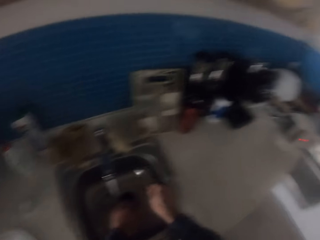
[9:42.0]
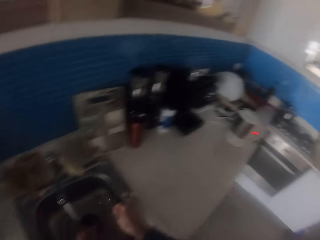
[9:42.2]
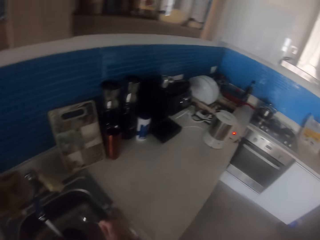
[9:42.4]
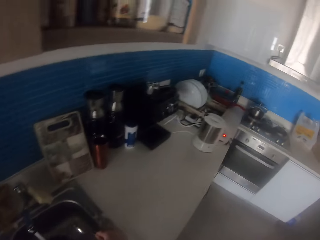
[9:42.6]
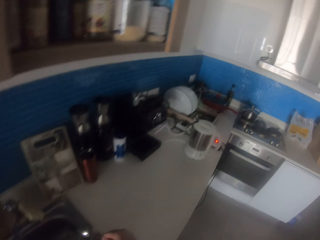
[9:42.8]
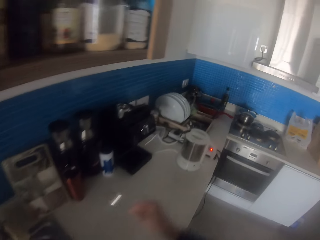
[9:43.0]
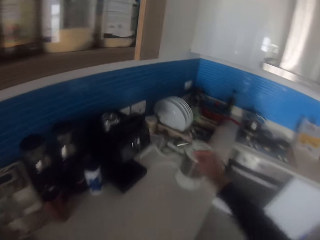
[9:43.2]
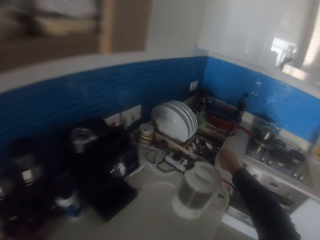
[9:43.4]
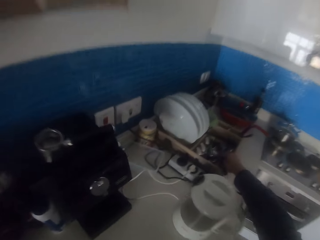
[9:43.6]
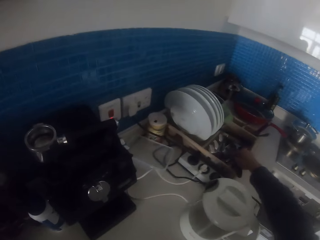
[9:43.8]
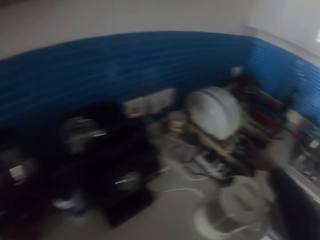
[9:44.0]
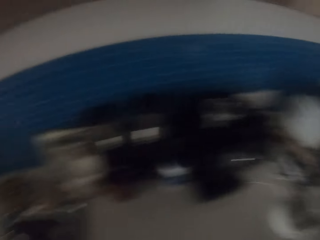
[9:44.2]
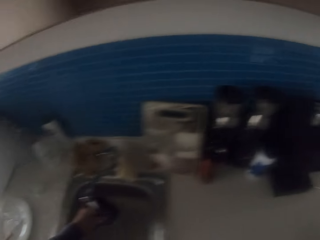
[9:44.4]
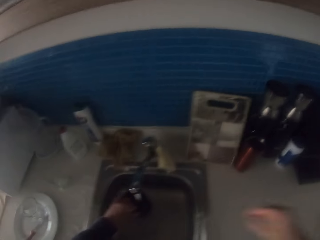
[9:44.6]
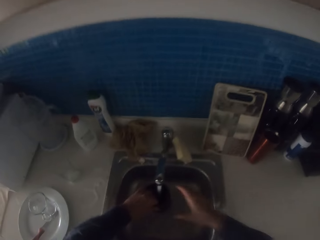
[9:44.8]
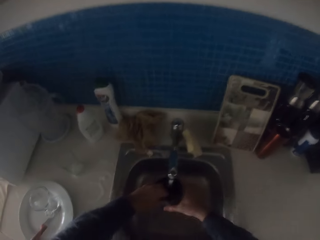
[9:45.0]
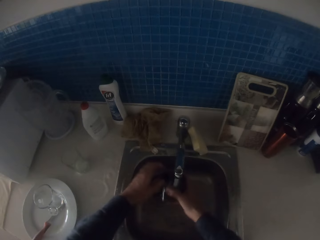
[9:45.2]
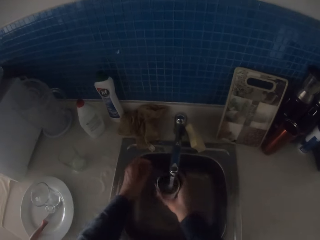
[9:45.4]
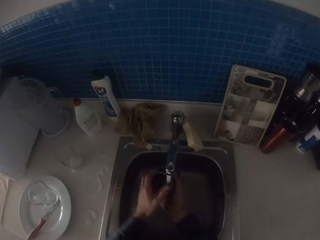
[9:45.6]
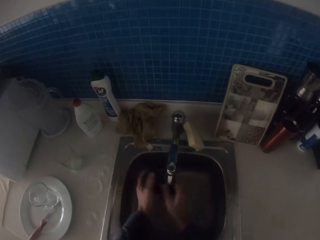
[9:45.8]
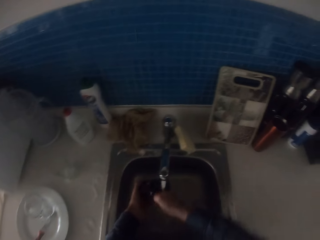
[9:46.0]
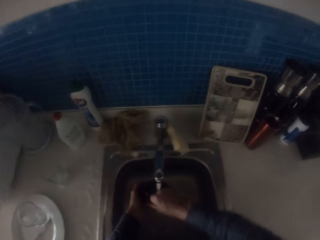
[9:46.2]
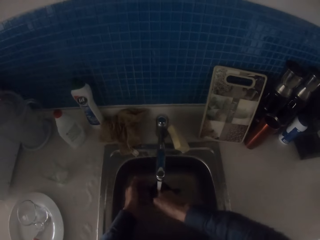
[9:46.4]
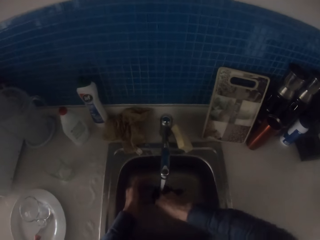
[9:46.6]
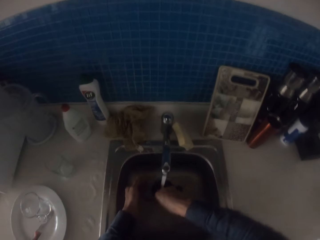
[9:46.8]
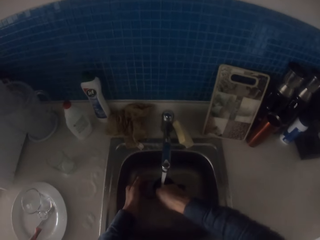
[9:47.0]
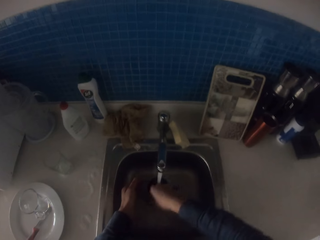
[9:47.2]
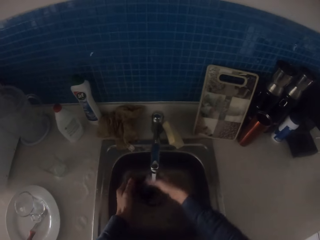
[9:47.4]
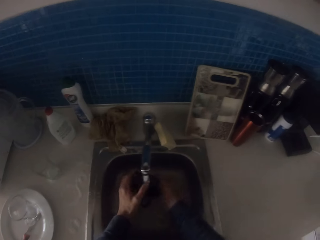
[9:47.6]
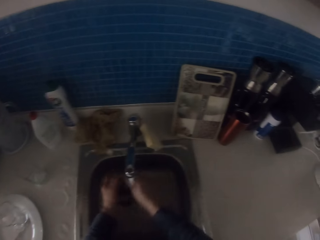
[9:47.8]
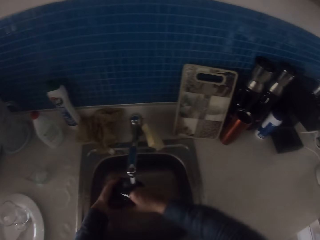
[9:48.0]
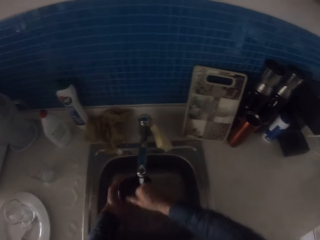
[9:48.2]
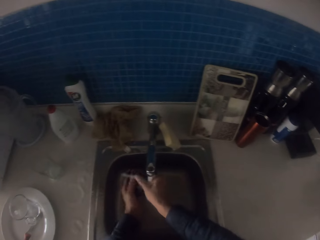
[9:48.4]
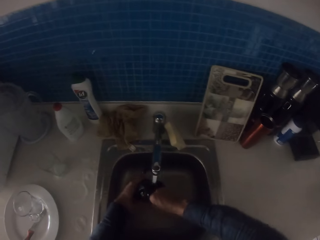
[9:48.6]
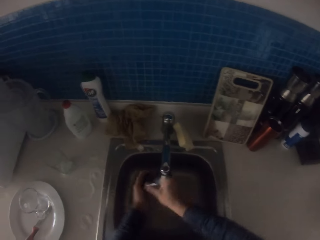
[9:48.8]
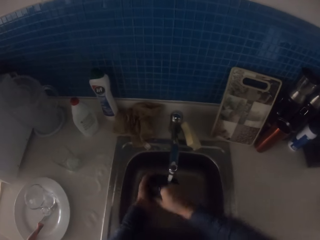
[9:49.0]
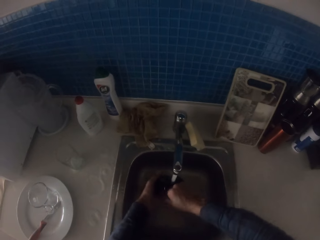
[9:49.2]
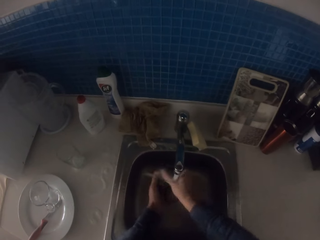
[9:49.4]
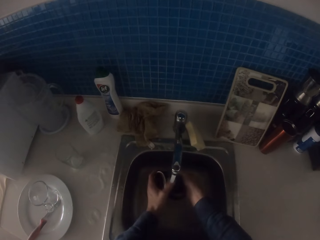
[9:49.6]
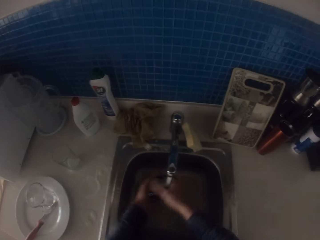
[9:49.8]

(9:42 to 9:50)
The camera wearer puts the spoon on the utensils holder. They rinse the cup with running water from the tap.

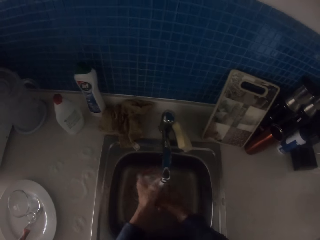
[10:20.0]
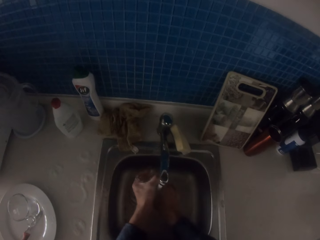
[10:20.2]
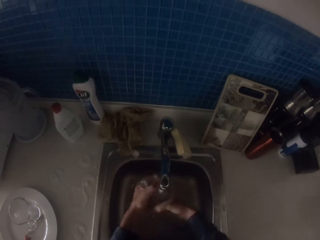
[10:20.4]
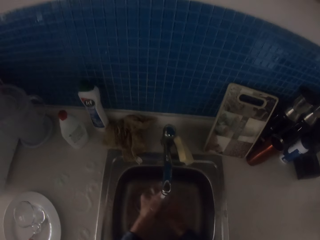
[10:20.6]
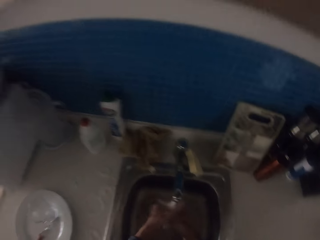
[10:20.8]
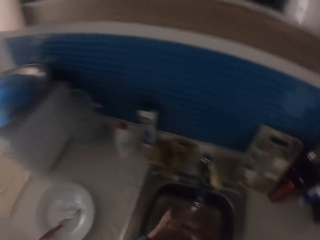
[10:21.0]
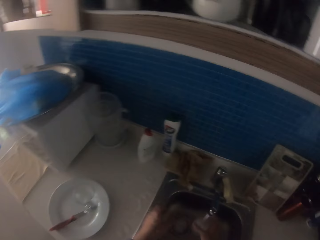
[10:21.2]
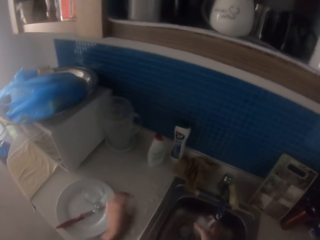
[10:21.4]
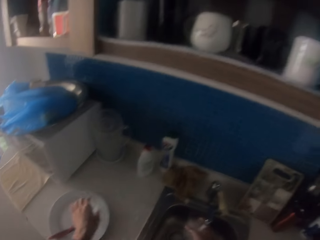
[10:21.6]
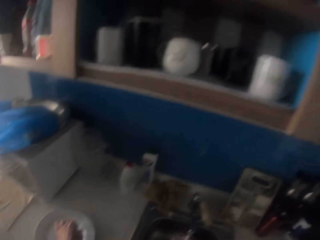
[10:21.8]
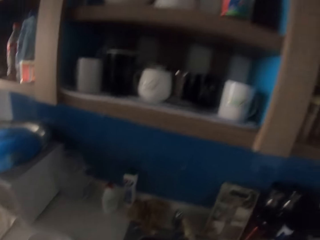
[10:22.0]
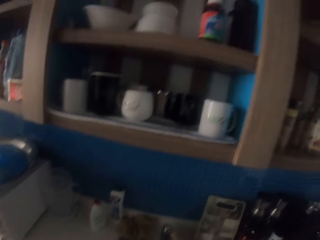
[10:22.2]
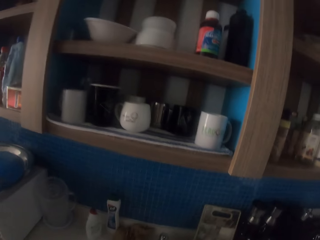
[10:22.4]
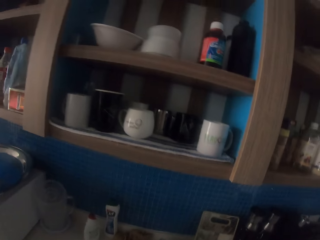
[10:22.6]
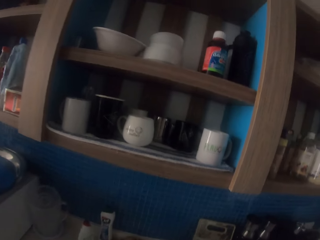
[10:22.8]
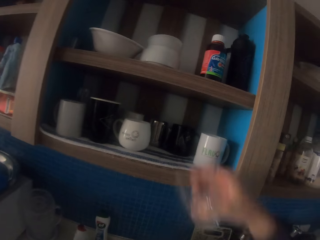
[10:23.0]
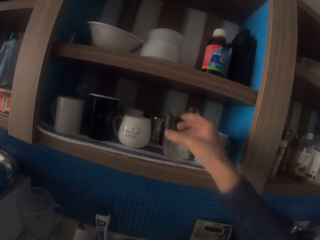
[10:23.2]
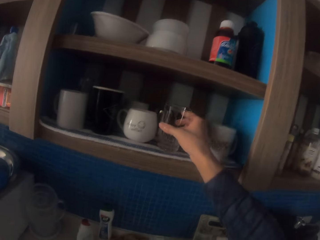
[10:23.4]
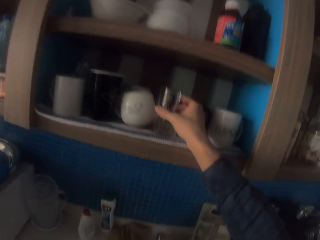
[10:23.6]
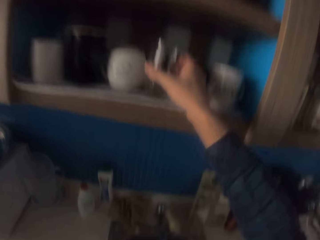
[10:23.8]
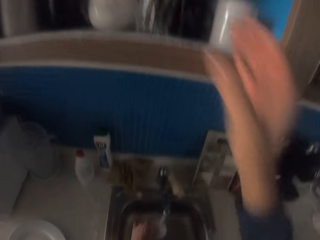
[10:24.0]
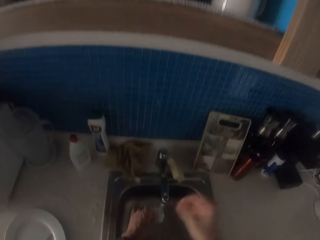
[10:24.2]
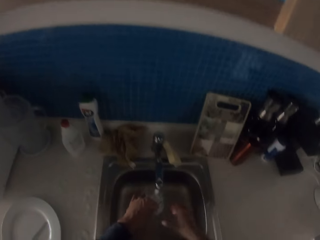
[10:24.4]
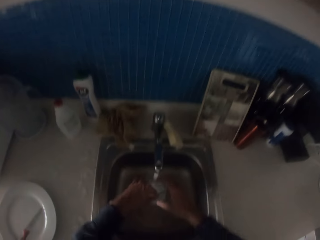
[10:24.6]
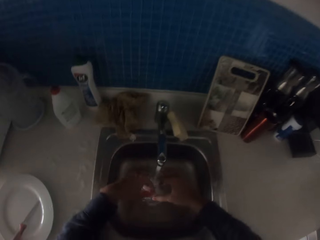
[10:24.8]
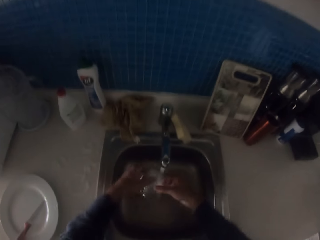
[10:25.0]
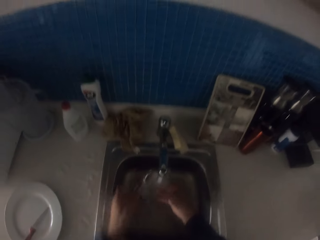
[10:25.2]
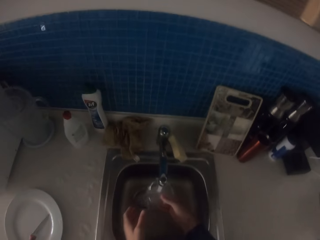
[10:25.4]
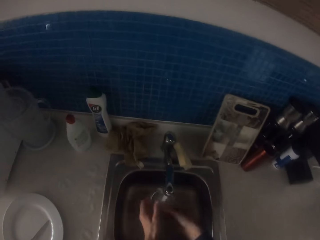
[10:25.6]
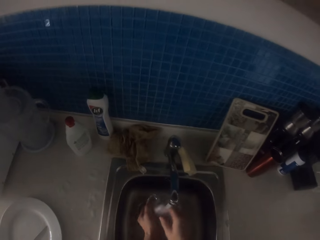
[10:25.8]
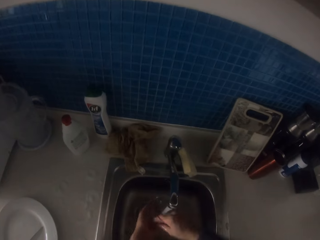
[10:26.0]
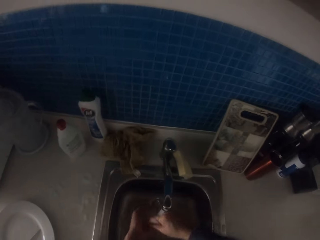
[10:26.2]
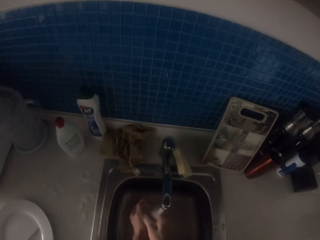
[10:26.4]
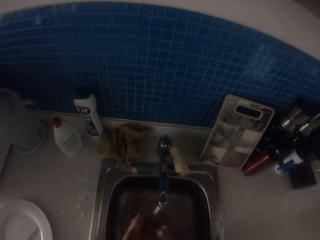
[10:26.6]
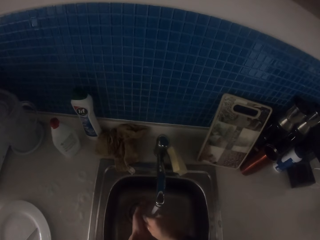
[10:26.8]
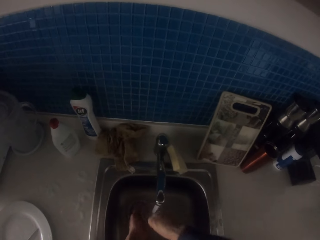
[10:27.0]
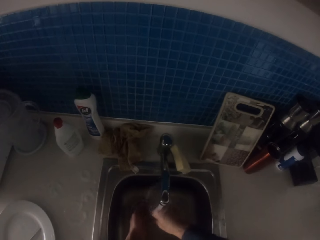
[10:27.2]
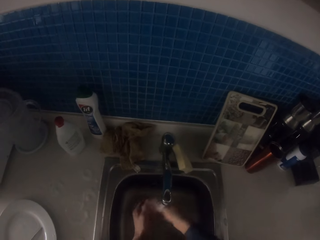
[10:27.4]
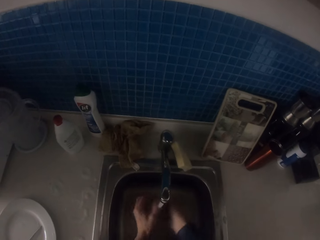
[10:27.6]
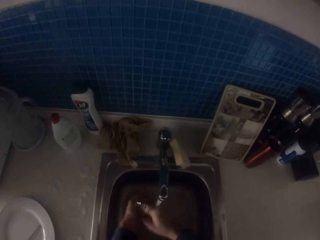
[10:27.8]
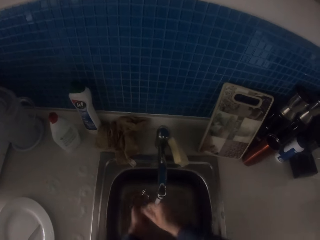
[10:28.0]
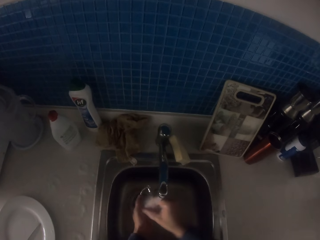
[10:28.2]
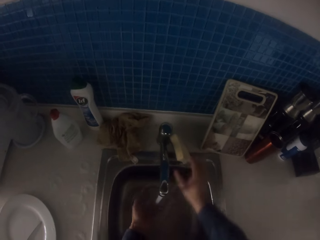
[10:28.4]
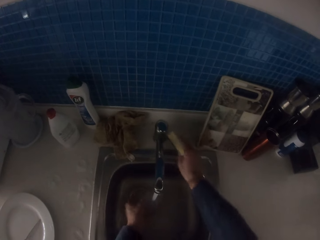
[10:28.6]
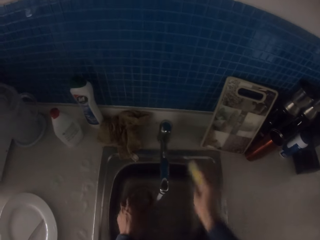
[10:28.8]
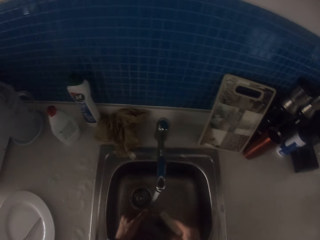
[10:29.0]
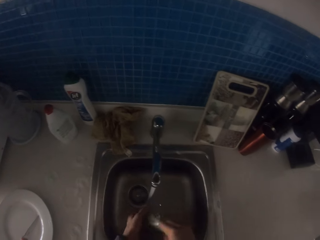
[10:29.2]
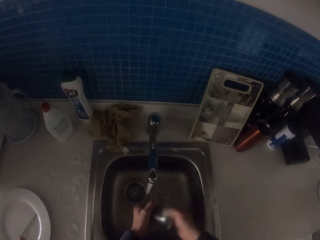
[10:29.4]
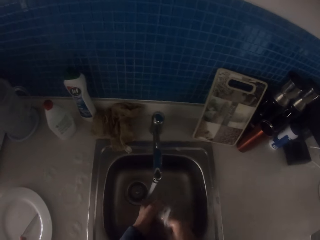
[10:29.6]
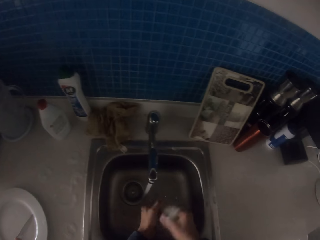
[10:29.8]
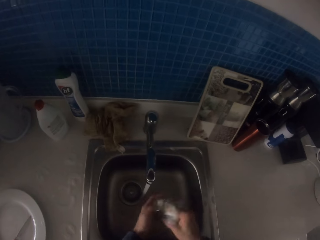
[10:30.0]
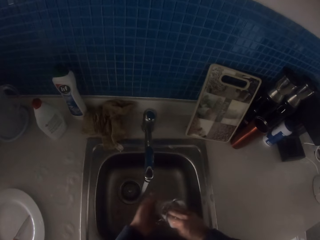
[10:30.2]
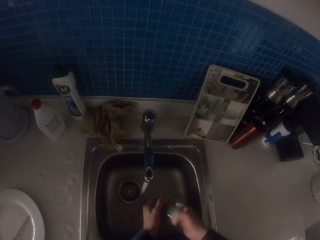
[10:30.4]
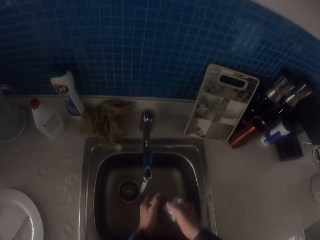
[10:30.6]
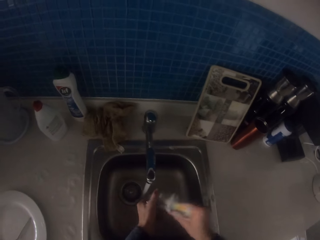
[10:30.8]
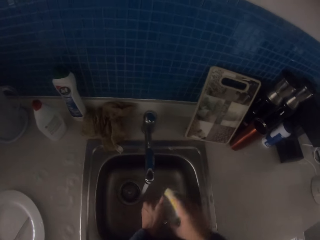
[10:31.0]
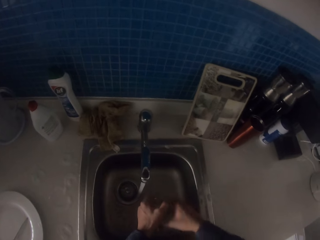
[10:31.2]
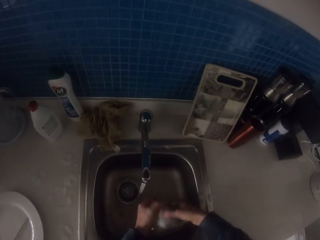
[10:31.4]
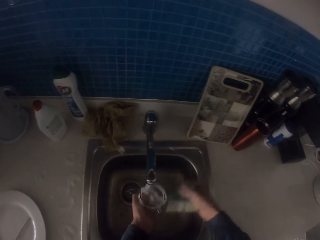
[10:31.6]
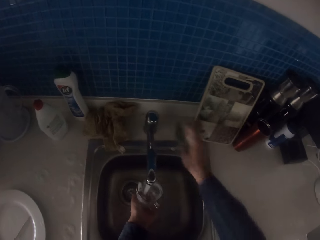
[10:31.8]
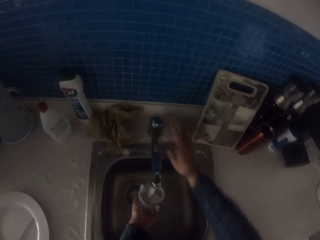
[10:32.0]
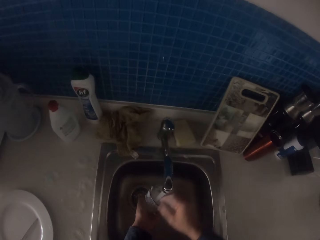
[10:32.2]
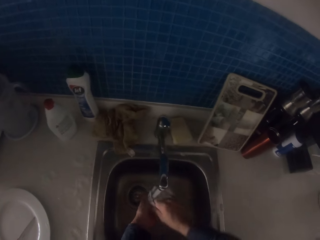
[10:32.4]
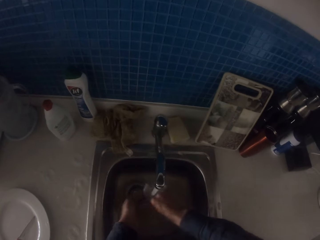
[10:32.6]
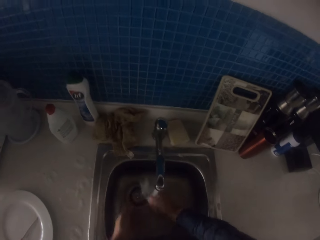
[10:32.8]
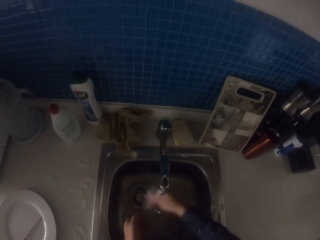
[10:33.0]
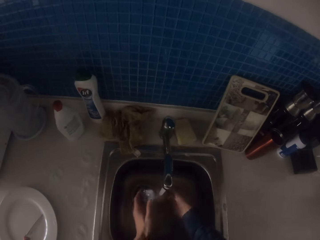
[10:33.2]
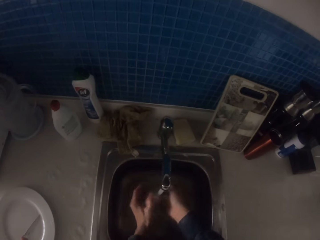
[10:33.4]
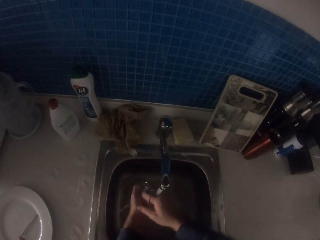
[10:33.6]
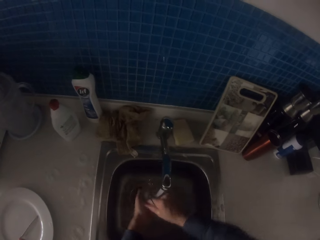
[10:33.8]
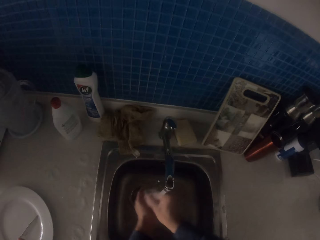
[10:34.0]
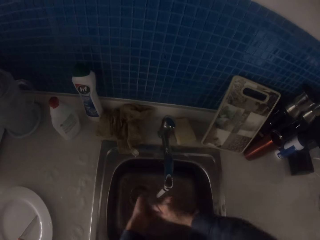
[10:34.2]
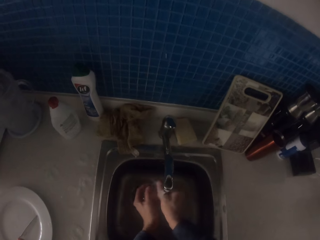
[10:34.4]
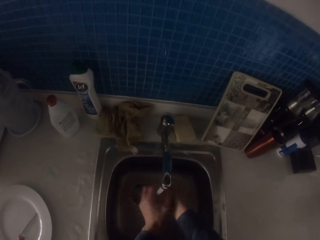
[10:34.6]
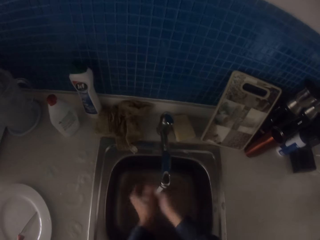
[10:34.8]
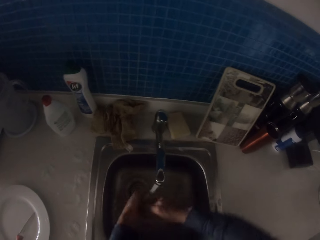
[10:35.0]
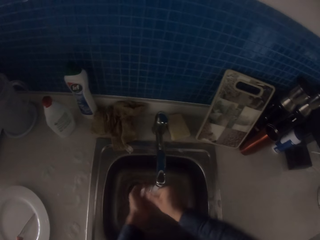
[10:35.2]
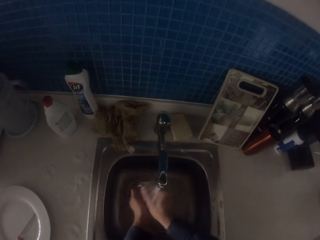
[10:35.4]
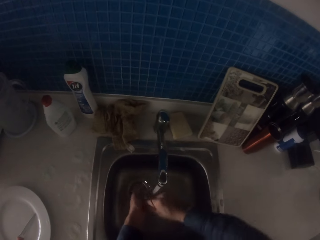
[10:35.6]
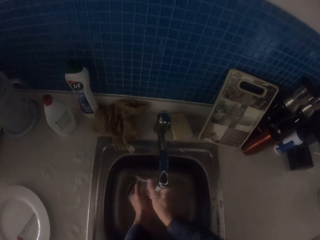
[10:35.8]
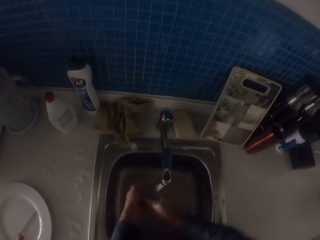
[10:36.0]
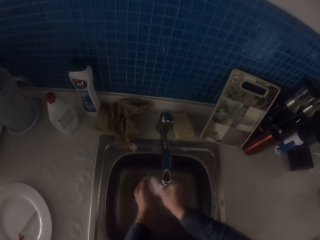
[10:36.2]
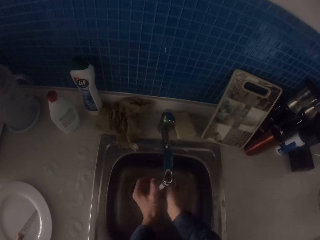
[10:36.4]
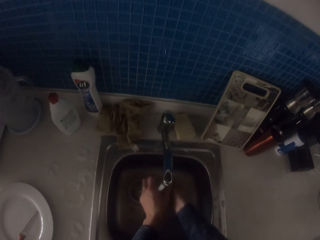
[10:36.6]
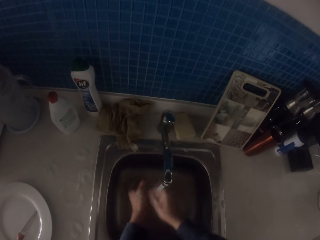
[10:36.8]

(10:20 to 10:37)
The camera wearer takes a glass on the plate. They place the glass on the shelf. They rinse the glass with running water. They pick up the dish washer. They wash the glass with the dish washer. They place the dish washer at the side of the sink. They rinse the glass with running water.
